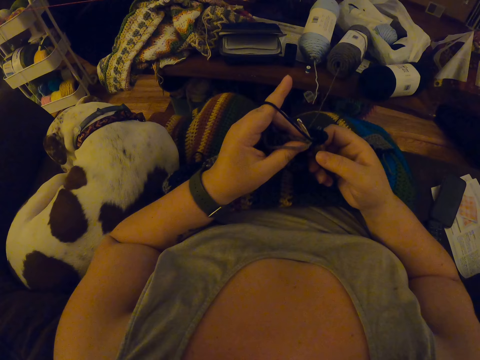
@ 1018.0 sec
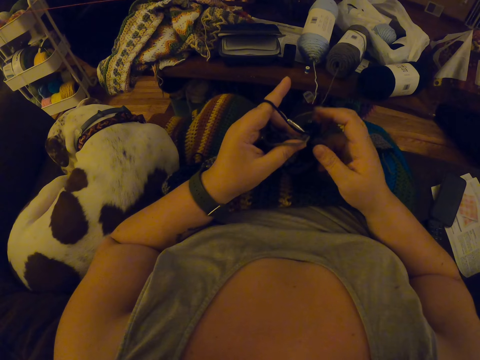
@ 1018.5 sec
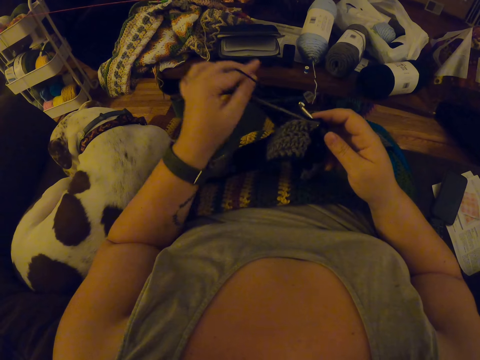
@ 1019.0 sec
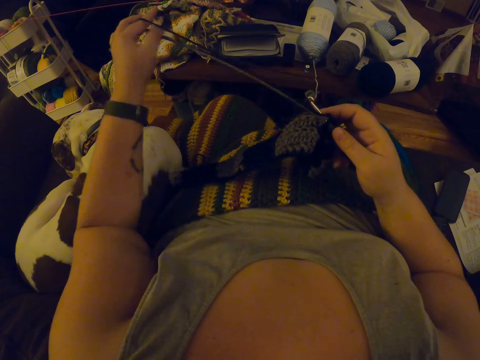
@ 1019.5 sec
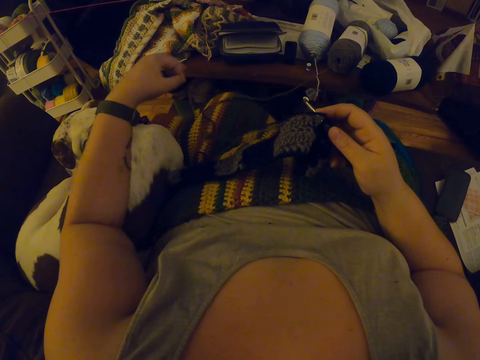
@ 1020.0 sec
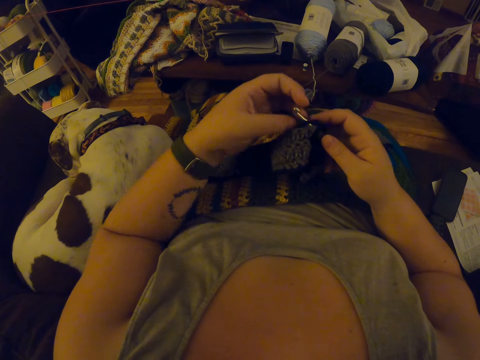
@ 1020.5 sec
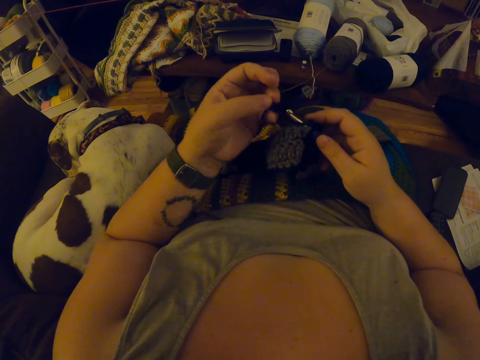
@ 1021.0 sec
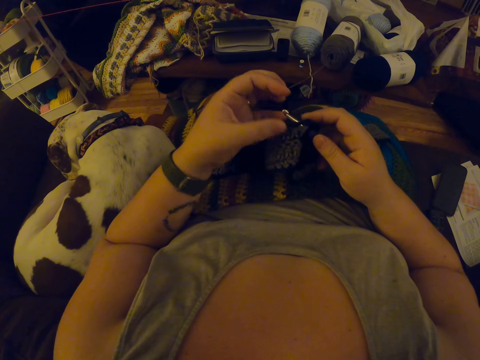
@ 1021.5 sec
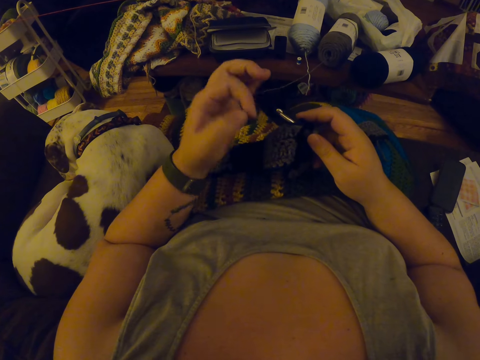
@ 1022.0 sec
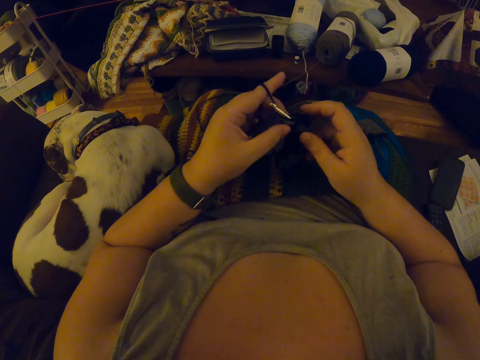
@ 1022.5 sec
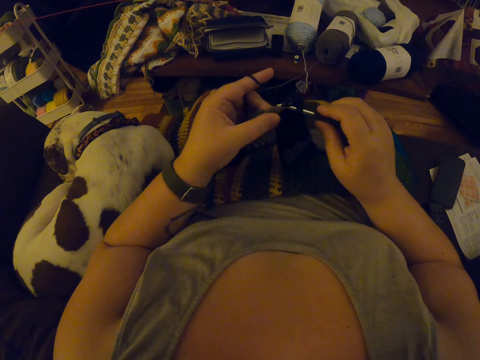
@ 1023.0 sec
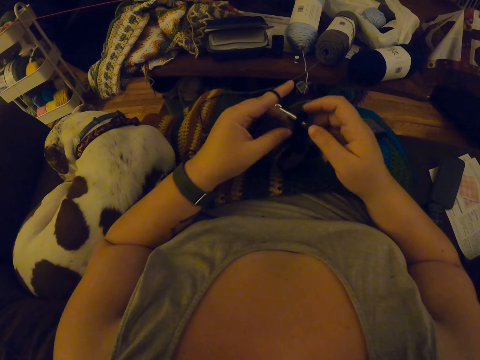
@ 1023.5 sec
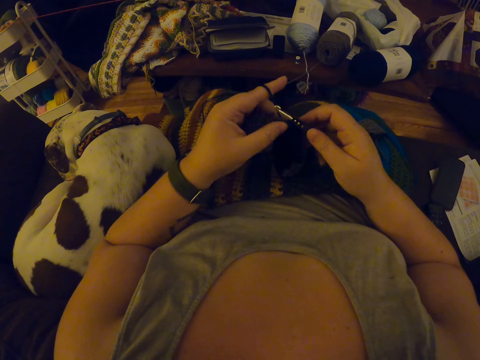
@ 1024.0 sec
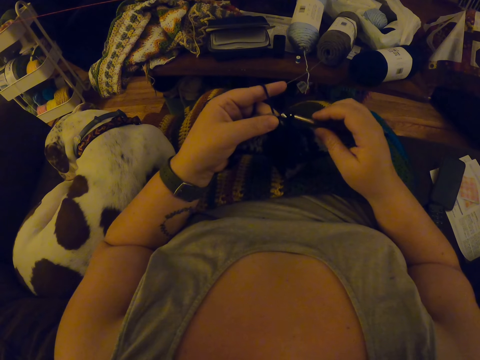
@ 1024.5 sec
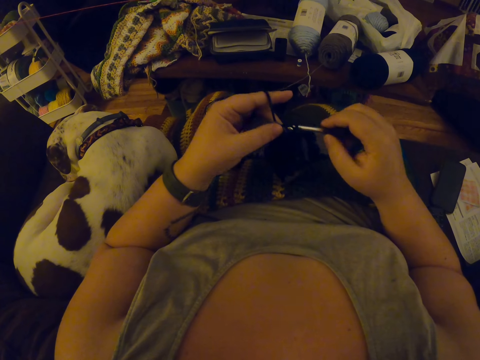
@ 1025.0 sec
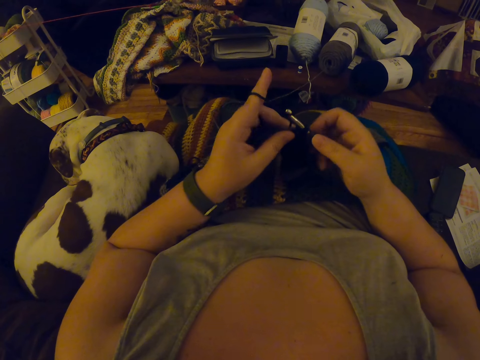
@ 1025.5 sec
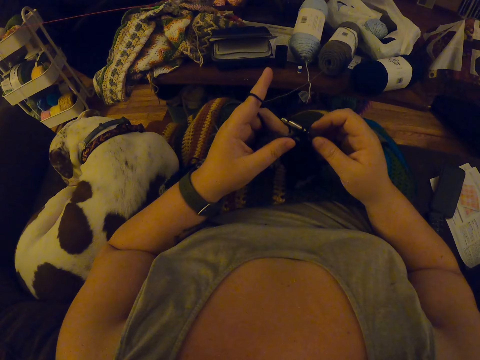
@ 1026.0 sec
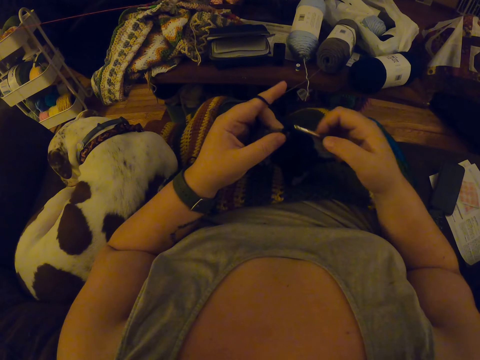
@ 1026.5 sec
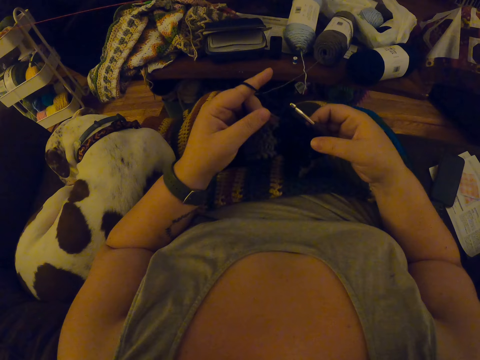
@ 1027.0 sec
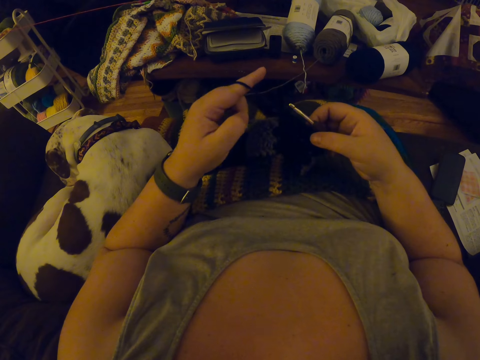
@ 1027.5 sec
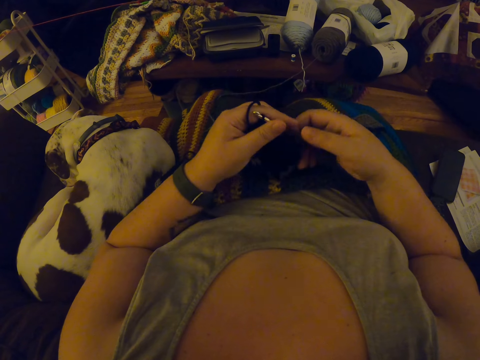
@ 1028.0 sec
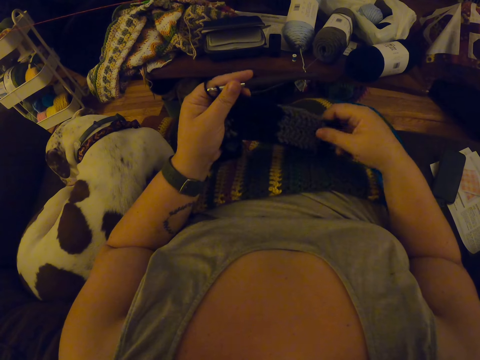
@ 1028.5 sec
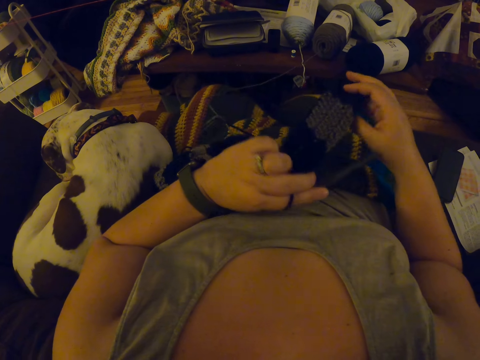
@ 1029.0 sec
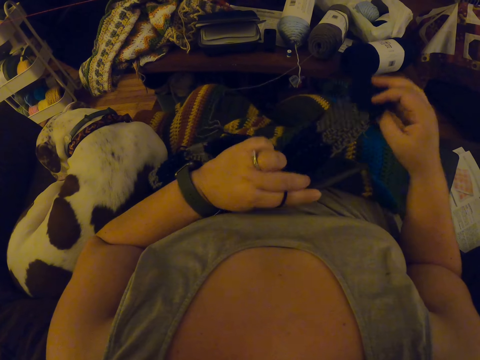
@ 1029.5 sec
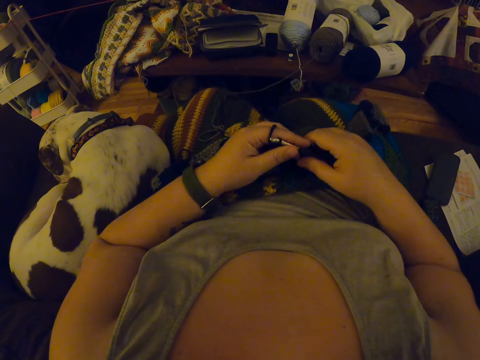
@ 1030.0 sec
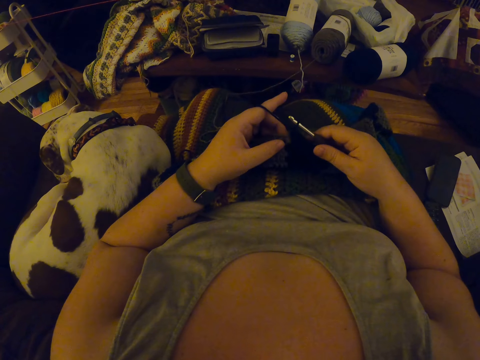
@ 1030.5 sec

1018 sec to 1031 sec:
The camera wearer lets go of the yarn. They tie the yarn on the fingers. They crochet the piece of cloth using the crochet hook. They adjust the piece of cloth.

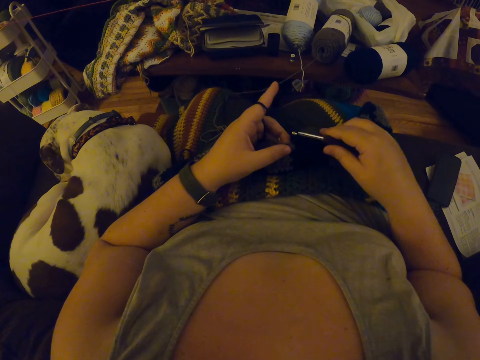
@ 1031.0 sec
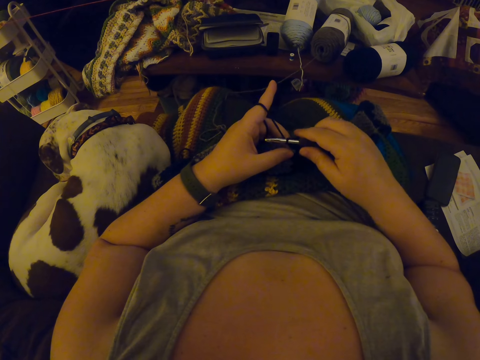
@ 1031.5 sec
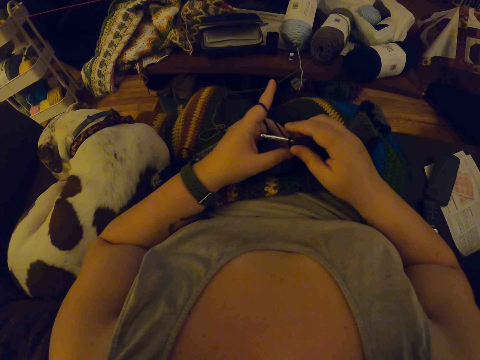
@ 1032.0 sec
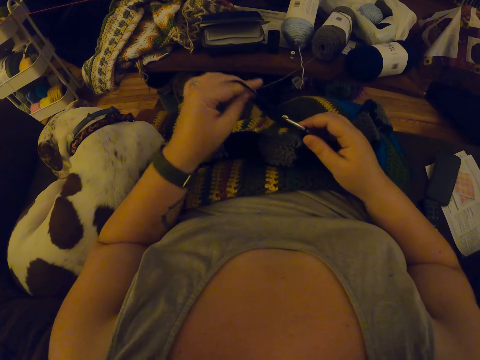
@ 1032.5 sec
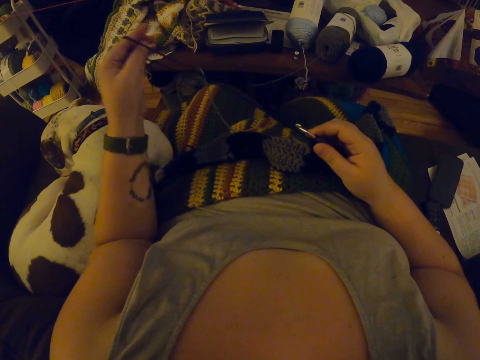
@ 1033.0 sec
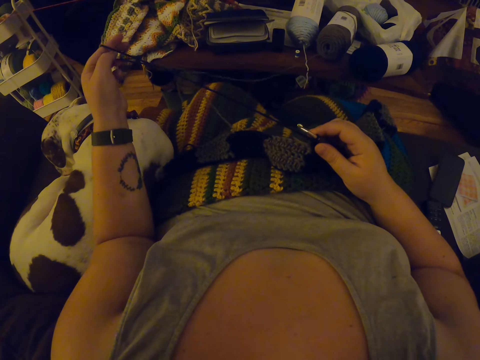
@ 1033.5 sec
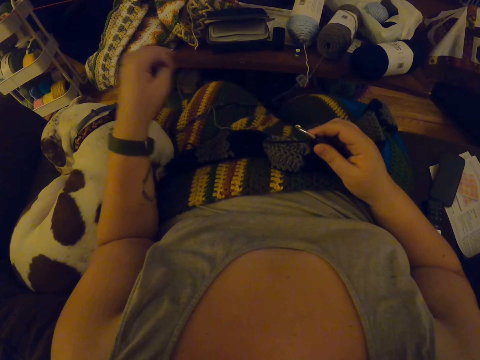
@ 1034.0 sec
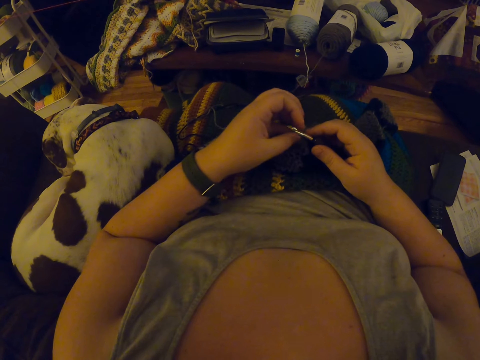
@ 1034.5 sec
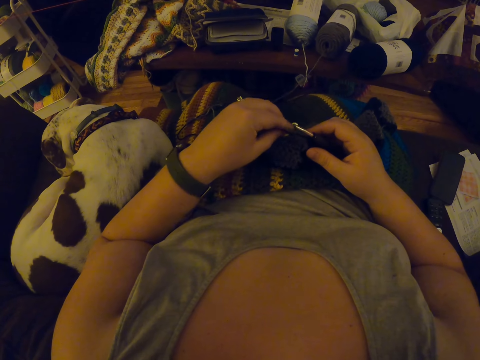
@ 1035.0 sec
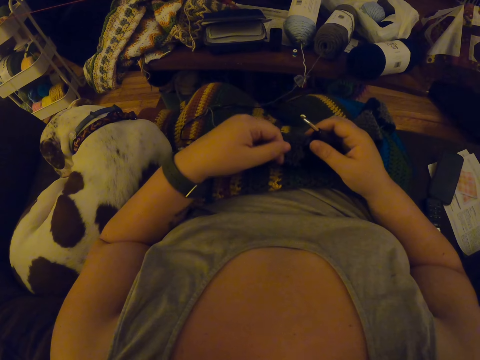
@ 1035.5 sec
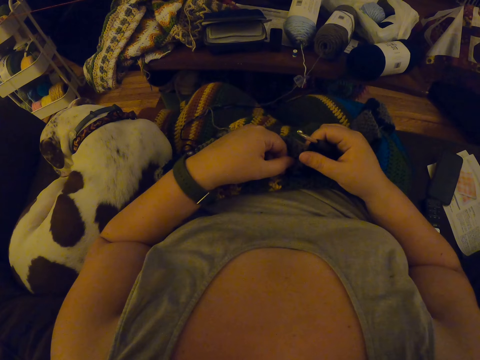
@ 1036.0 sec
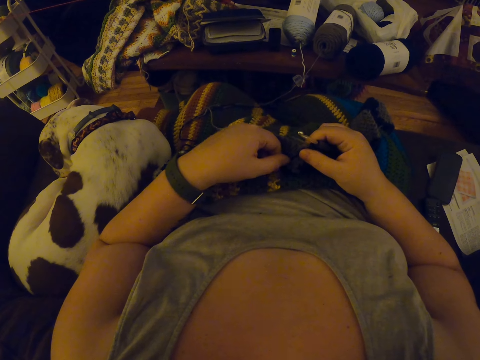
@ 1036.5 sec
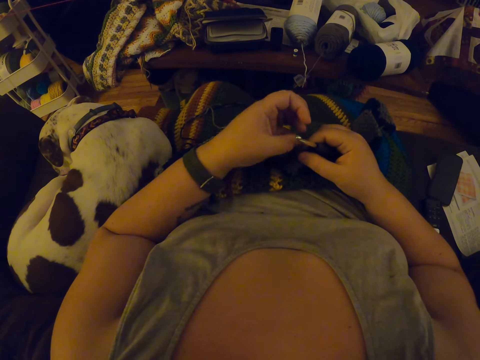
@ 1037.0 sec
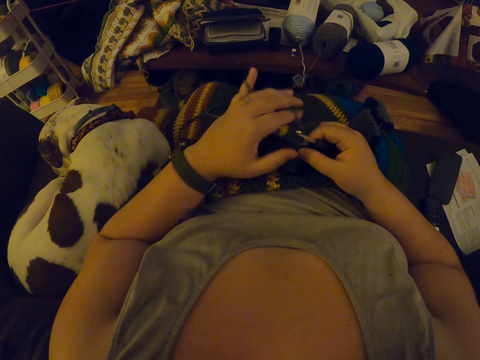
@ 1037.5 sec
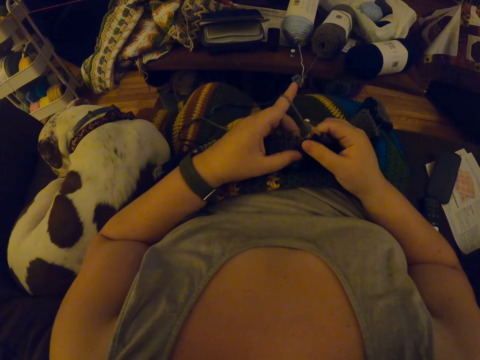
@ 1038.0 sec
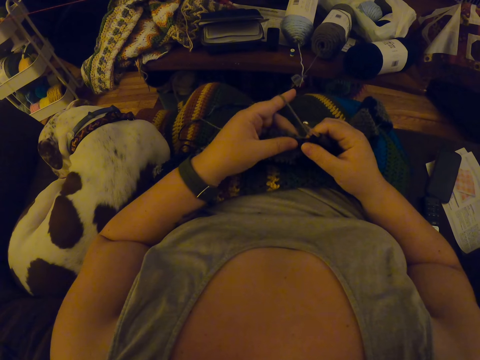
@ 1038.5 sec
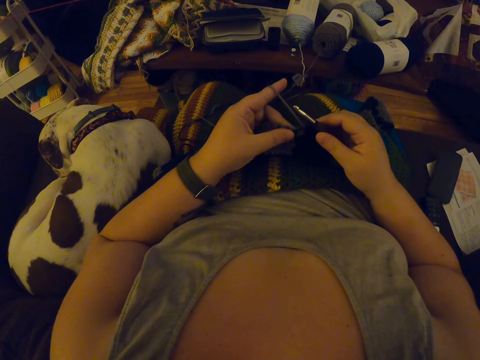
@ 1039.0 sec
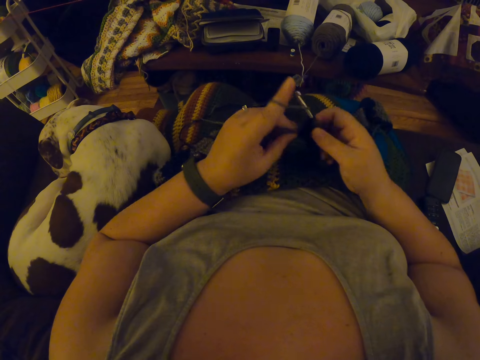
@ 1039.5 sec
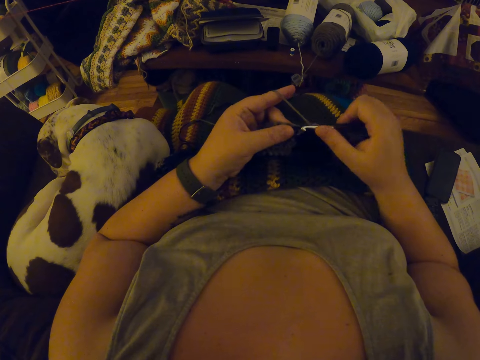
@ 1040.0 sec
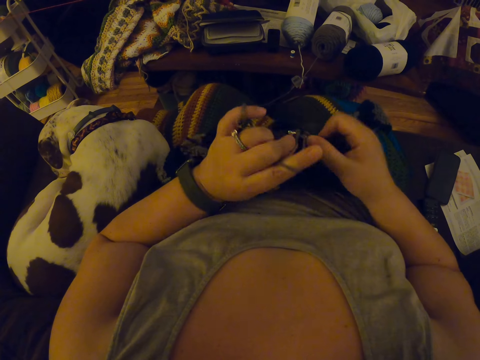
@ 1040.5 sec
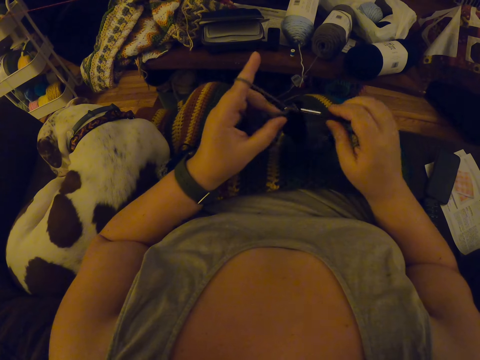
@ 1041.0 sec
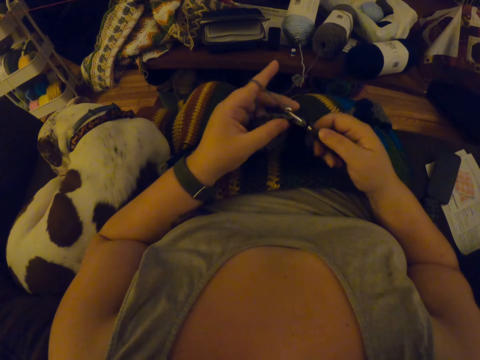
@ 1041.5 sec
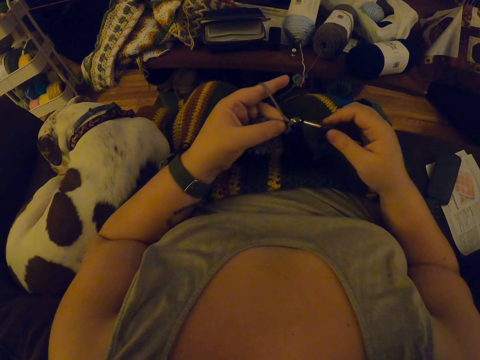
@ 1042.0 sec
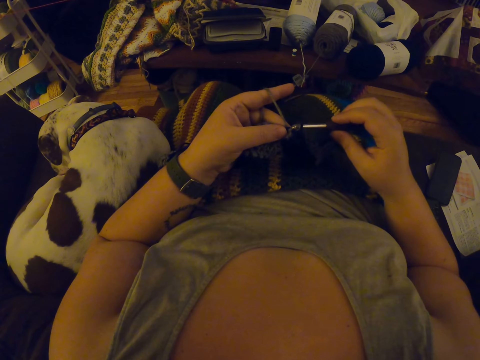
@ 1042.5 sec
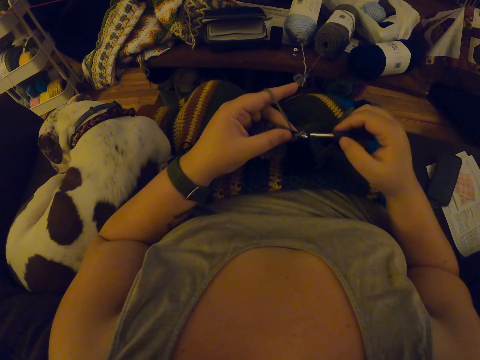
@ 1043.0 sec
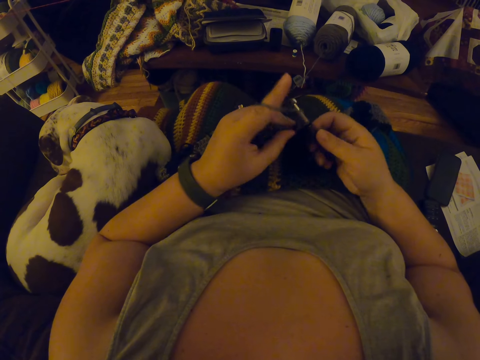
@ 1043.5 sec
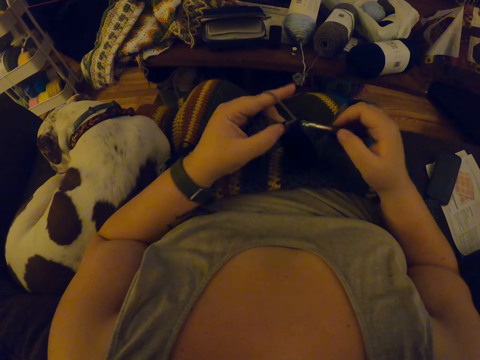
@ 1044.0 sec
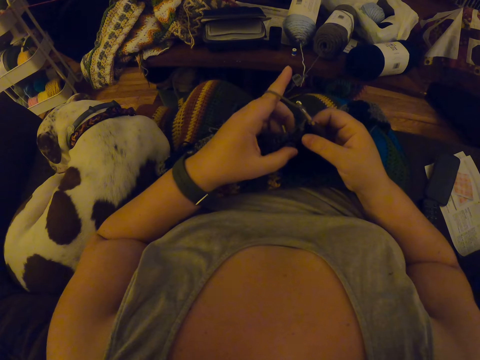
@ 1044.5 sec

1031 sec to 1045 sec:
The camera wearer crochets the piece of cloth using the crochet hook. They let go of the yarn. They tie the yarn on the fingers. They crochet the piece of cloth using the crochet hook.
